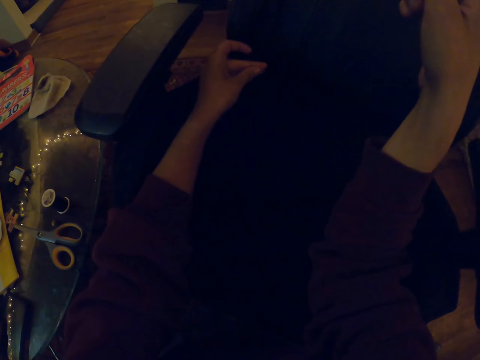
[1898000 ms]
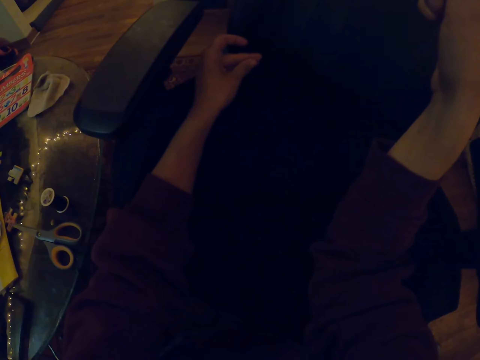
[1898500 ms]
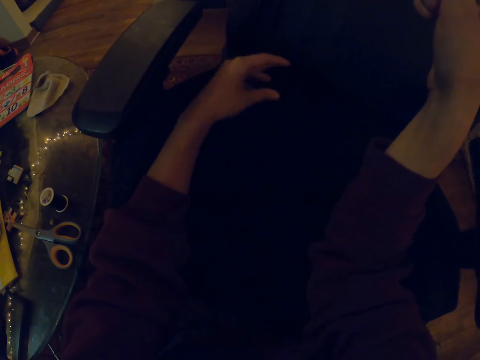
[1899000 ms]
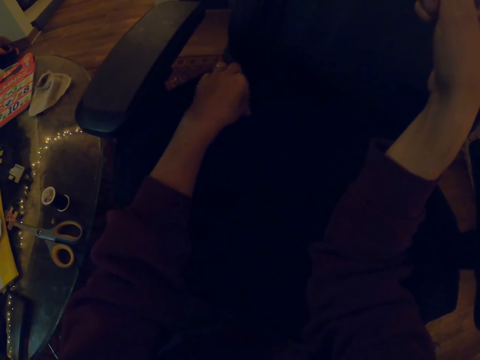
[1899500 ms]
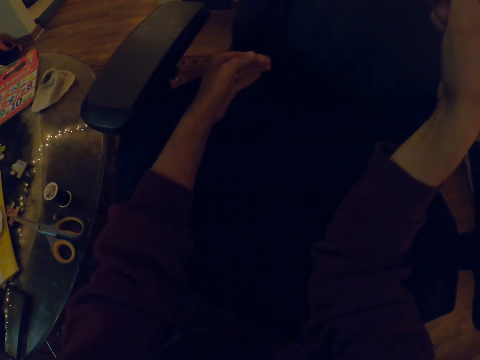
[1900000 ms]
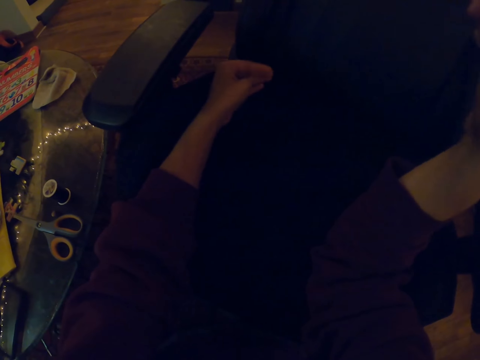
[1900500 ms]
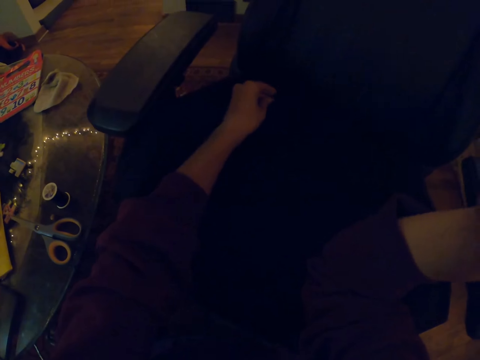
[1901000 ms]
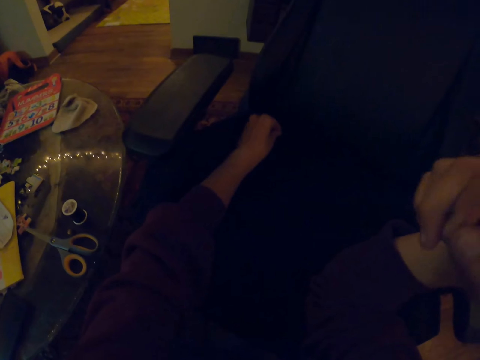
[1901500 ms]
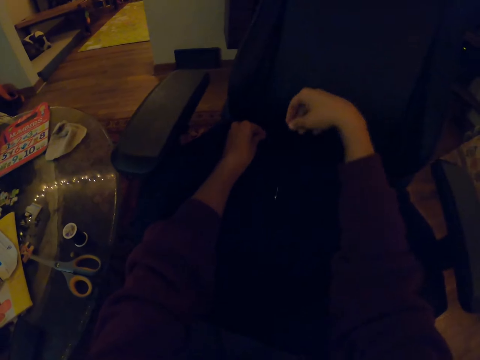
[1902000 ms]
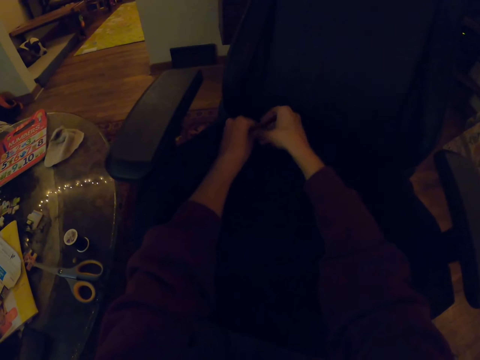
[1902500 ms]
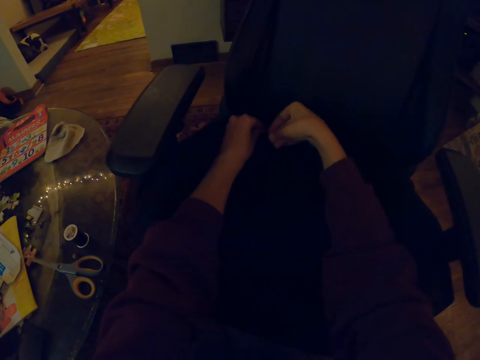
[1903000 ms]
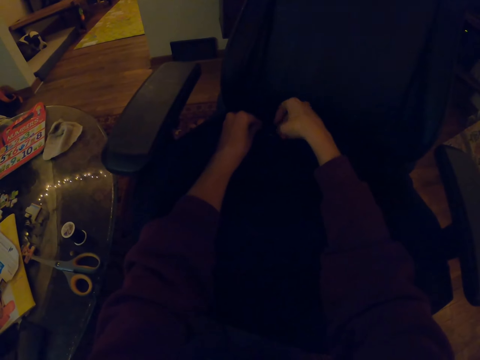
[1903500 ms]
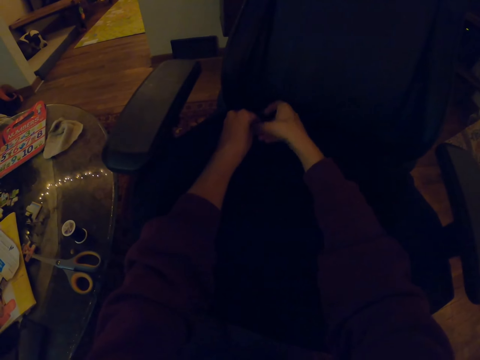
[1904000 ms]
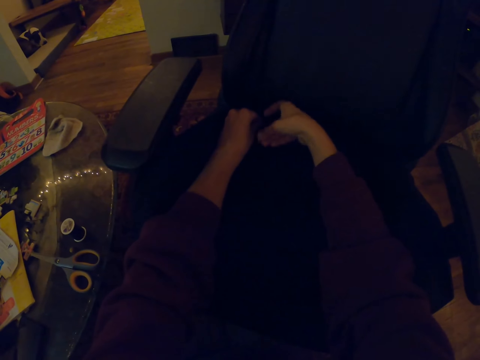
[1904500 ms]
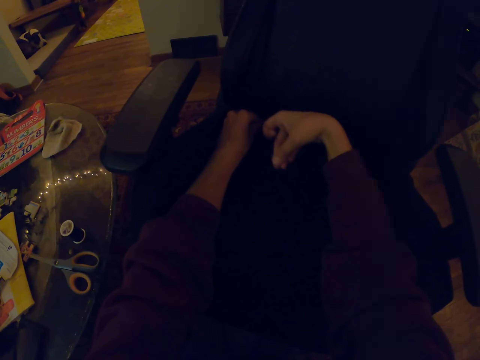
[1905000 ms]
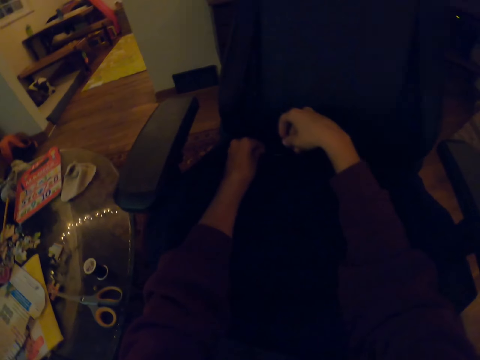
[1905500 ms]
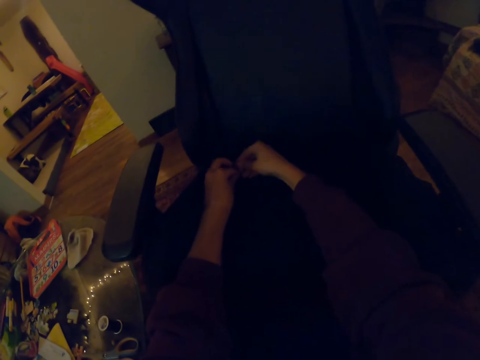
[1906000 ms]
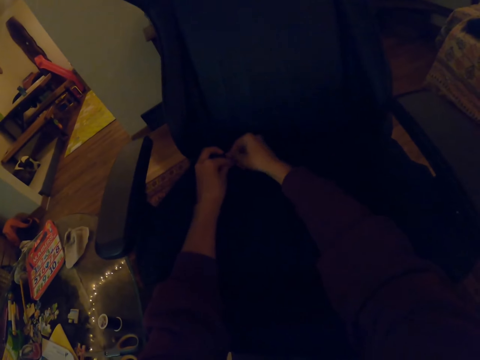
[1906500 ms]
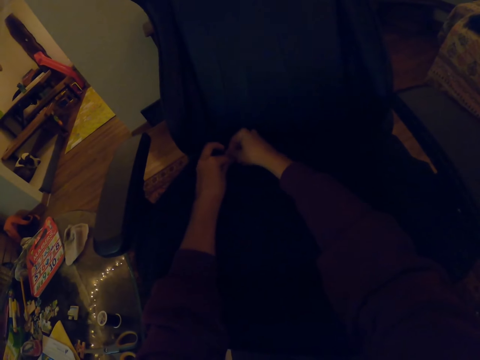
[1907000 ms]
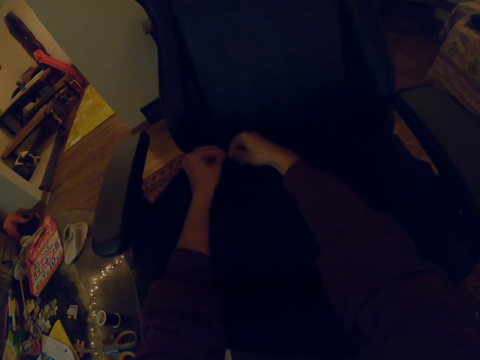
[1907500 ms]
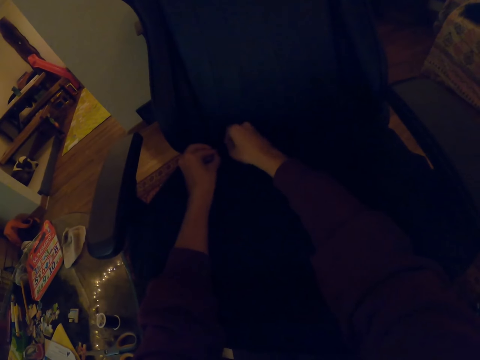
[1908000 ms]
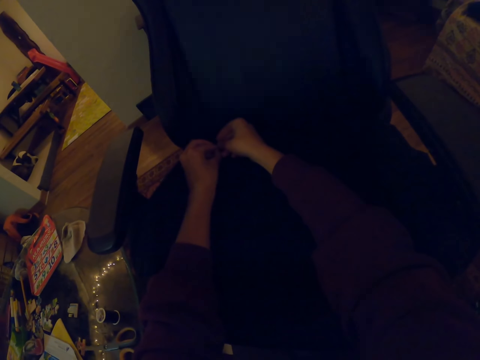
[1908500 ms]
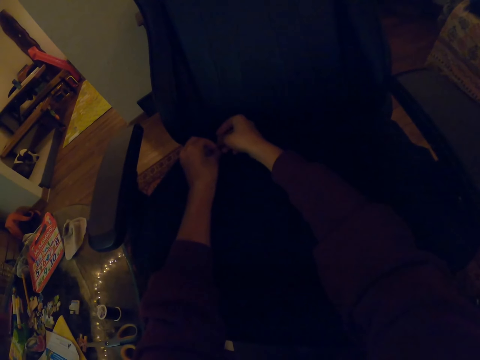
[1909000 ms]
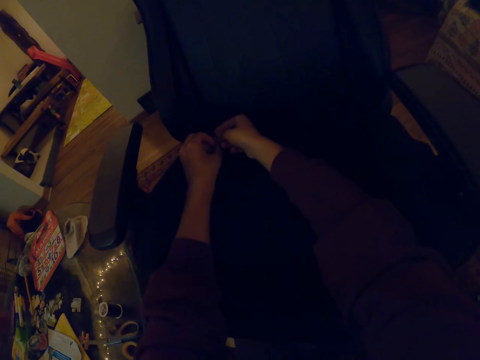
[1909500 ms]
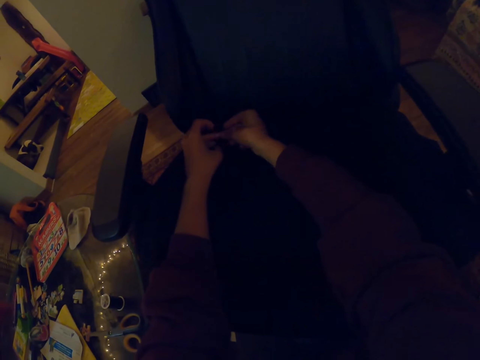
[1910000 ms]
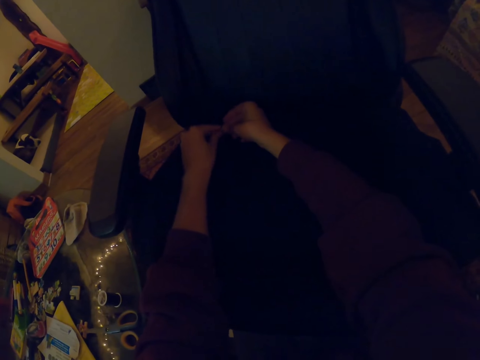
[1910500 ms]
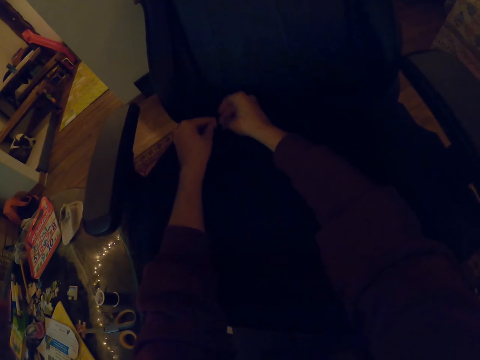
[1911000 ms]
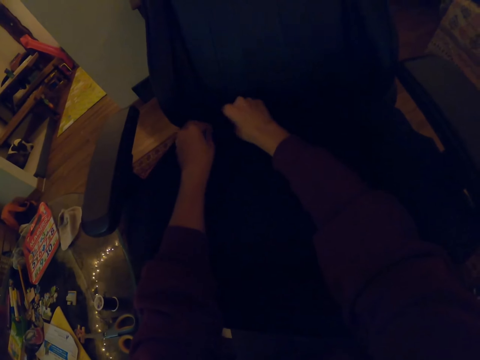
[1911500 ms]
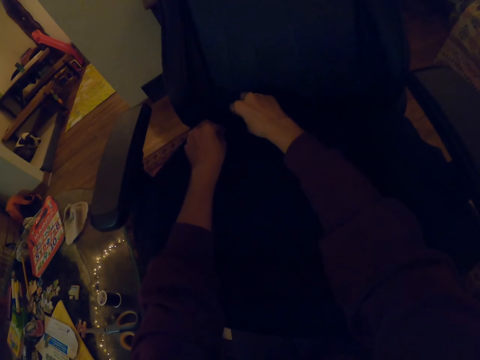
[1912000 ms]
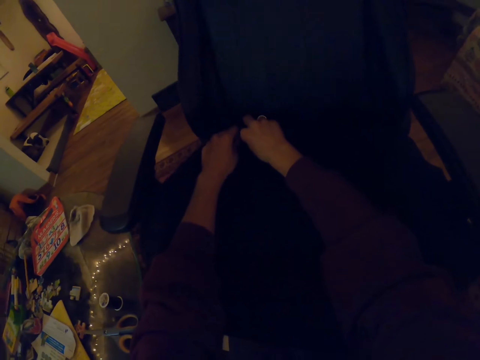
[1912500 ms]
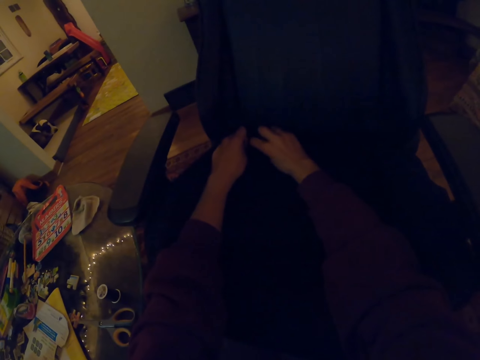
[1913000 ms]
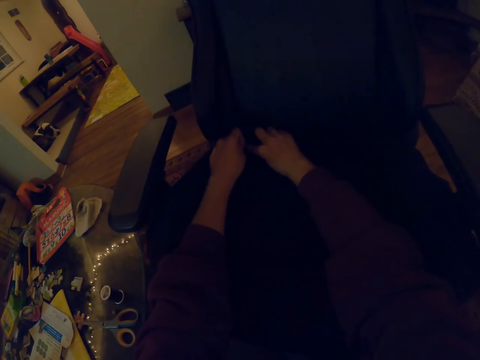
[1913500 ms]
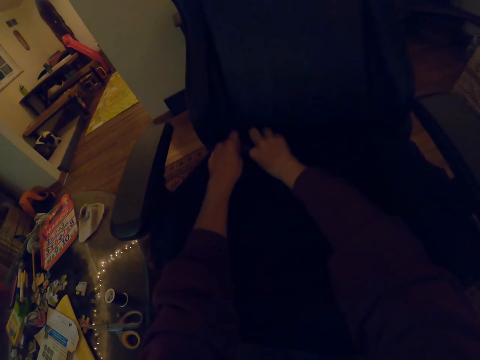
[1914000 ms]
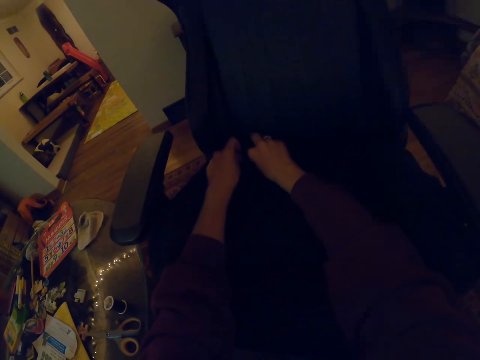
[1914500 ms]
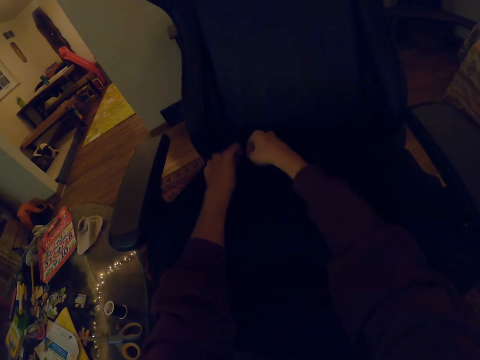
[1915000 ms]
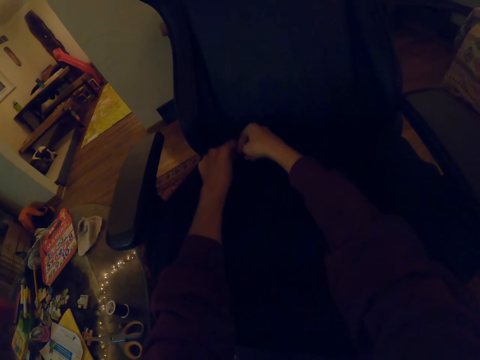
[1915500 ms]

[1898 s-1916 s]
The camera wearer sews the chair using thread and a needle. They pull a string with the right hand. They tie the thread.

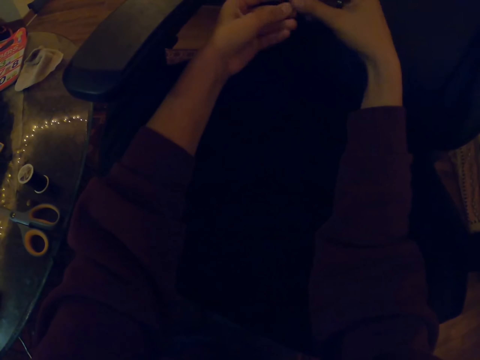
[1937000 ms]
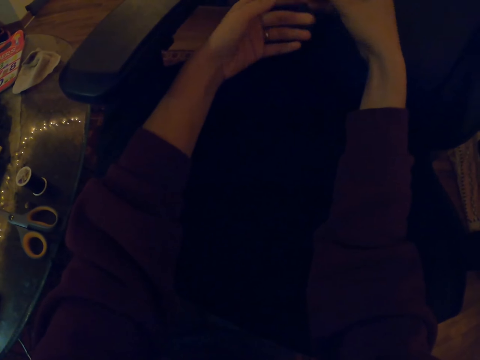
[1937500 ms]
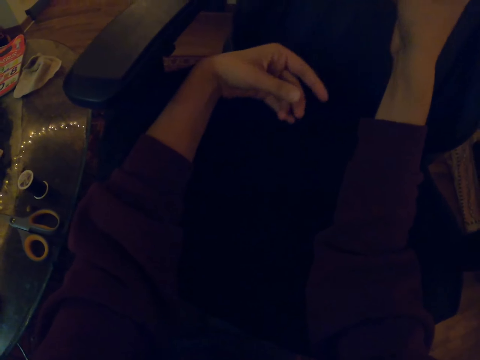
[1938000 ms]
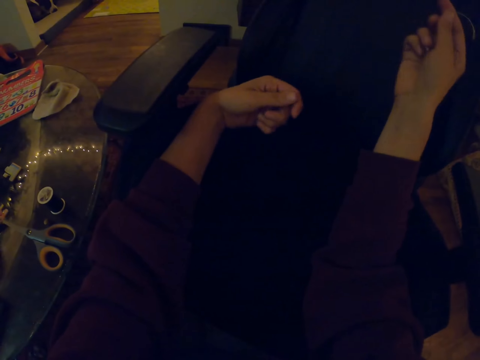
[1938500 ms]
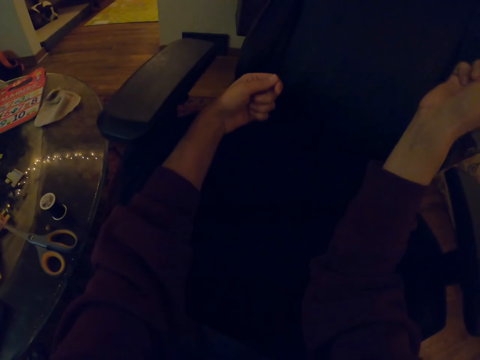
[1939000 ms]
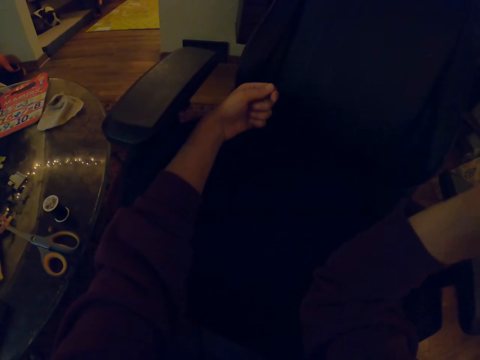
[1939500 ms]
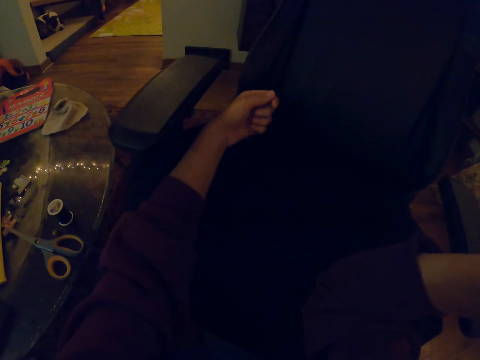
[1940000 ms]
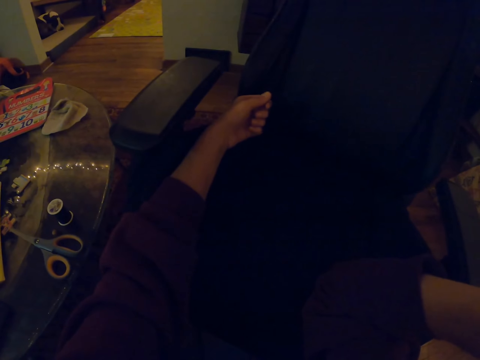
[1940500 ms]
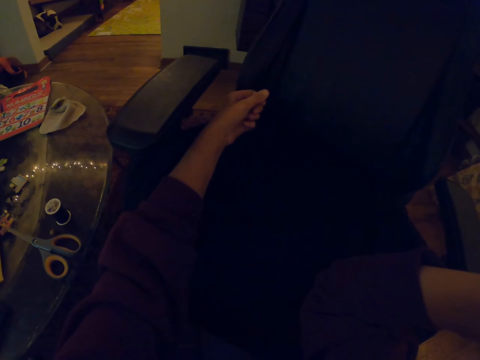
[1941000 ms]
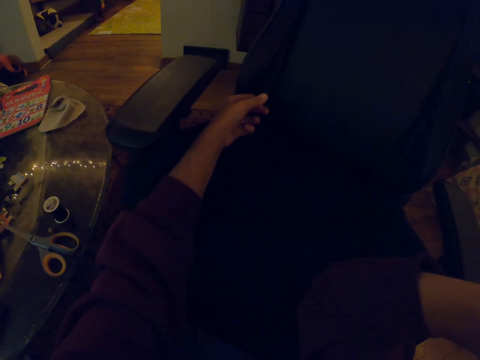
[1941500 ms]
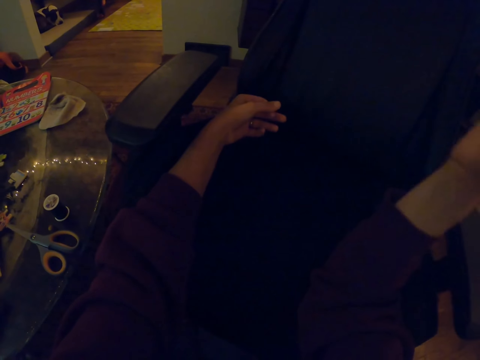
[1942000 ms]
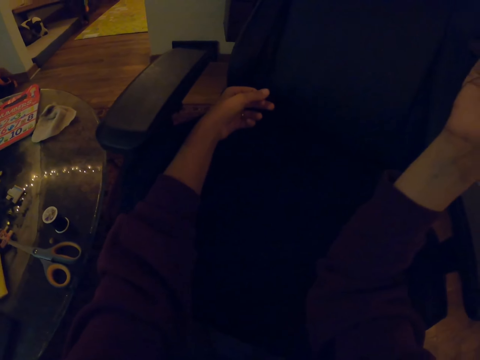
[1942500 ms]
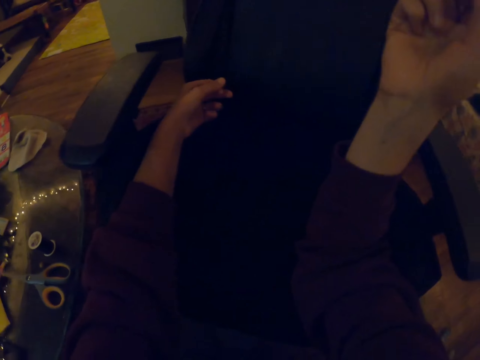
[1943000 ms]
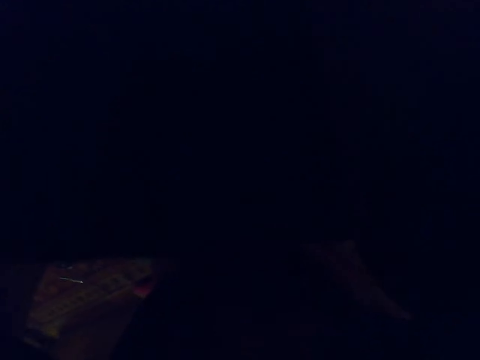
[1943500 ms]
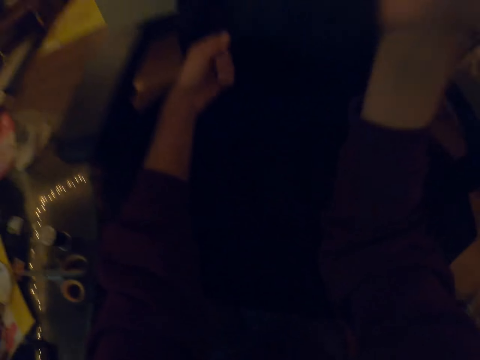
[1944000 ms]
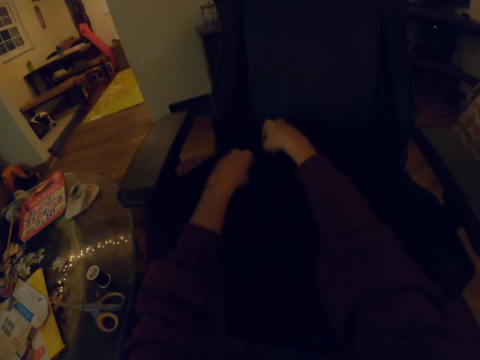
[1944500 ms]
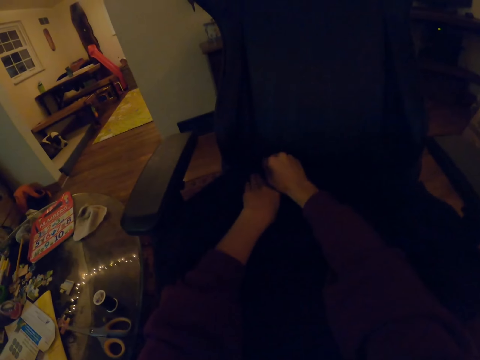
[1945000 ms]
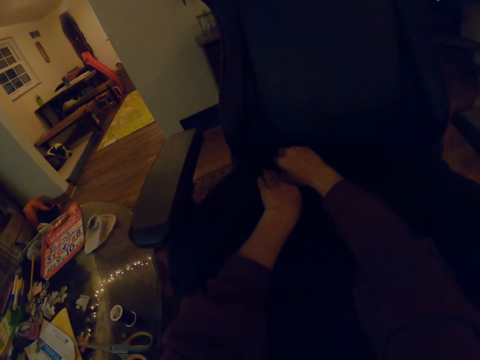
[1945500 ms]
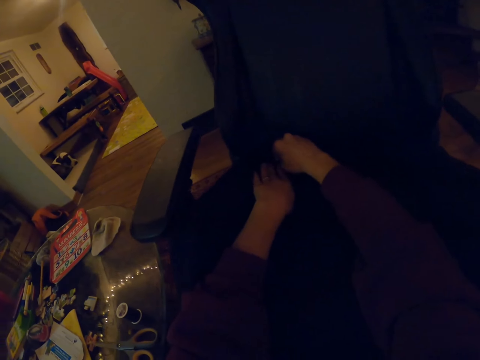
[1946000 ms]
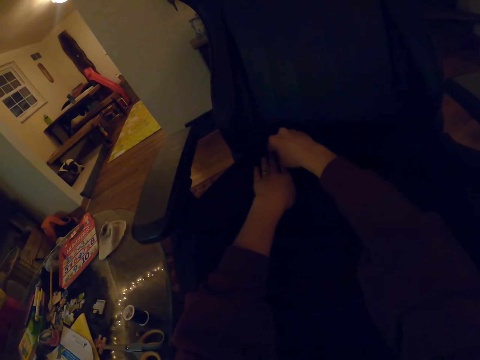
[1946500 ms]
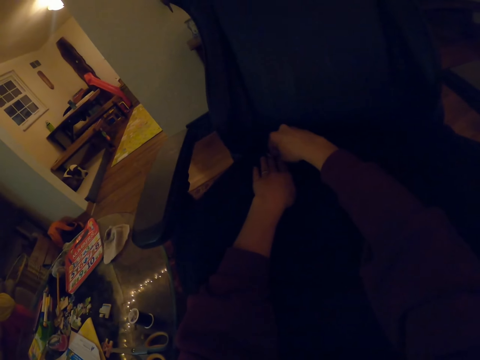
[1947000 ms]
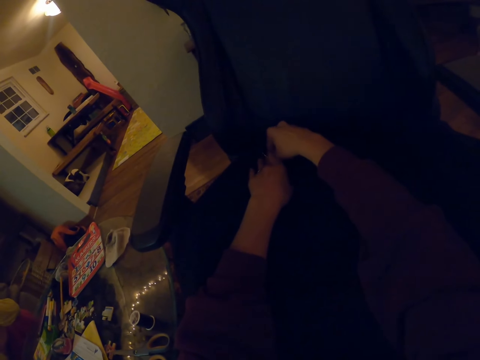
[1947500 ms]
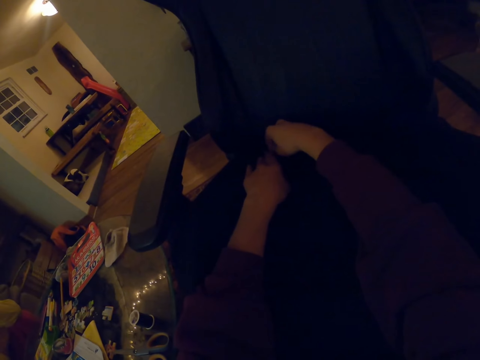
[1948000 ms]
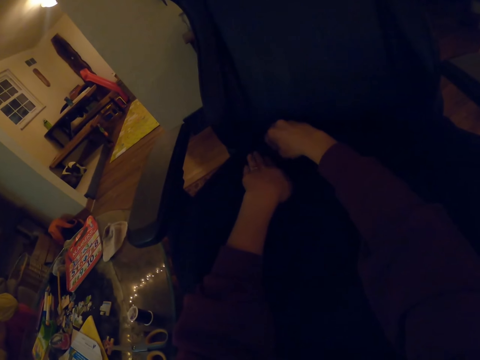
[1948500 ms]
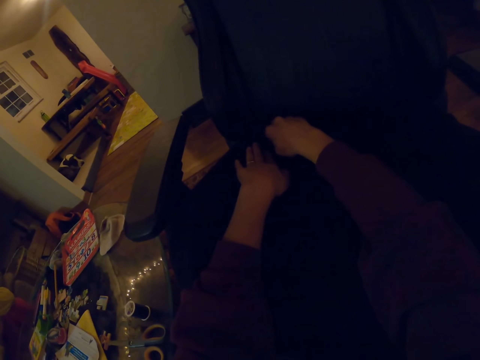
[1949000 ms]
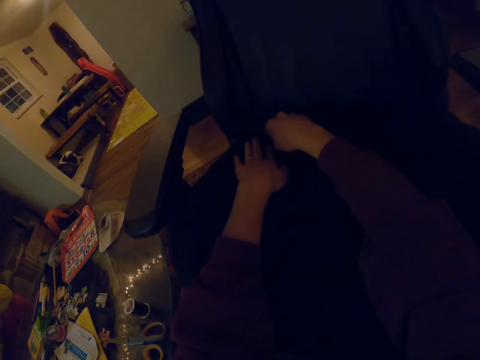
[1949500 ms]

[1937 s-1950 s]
The camera wearer pulls a needle. They stitch the chair with a curved needle.
